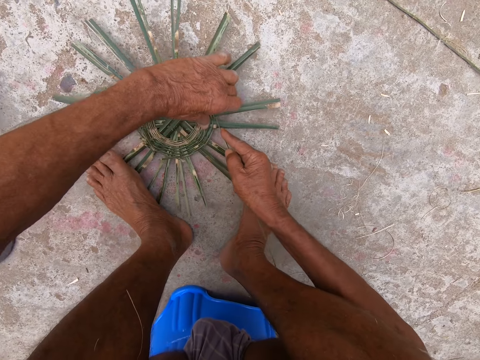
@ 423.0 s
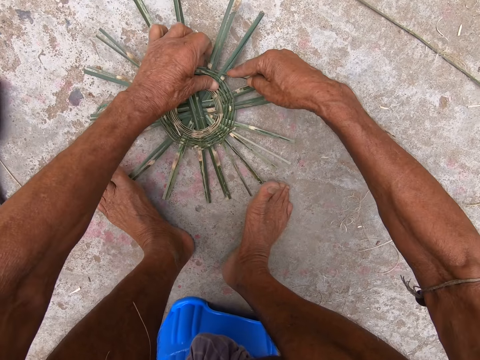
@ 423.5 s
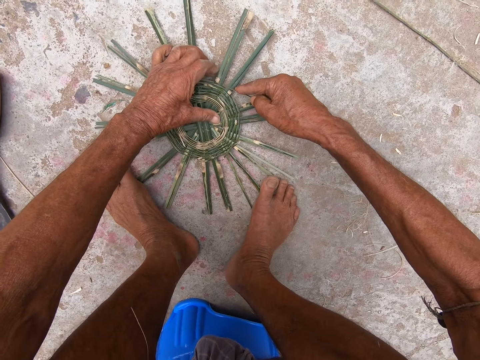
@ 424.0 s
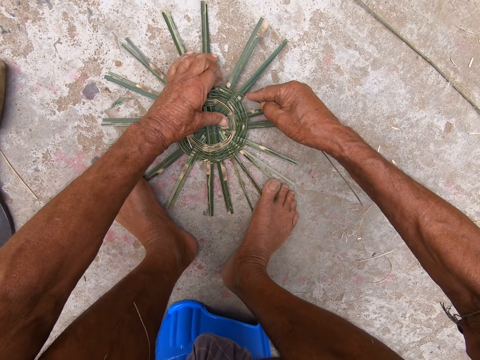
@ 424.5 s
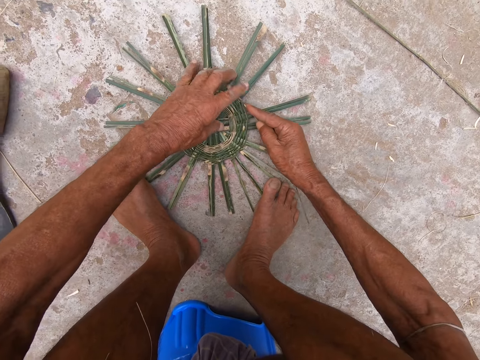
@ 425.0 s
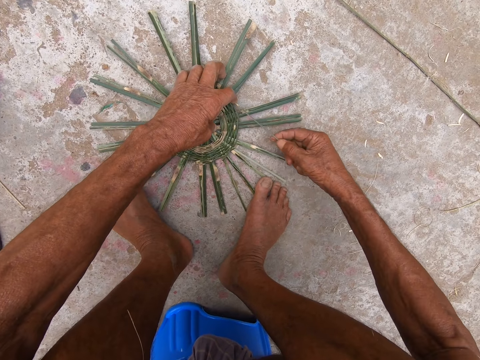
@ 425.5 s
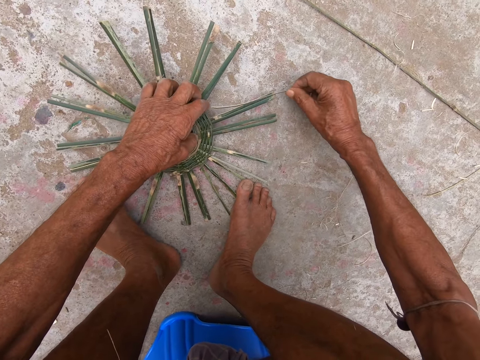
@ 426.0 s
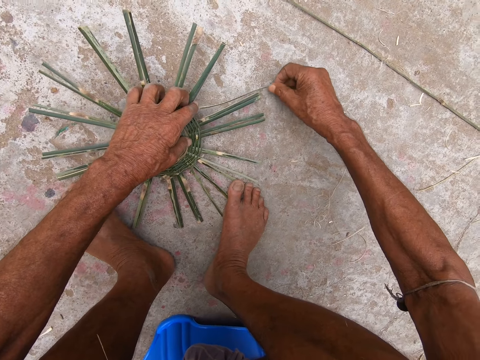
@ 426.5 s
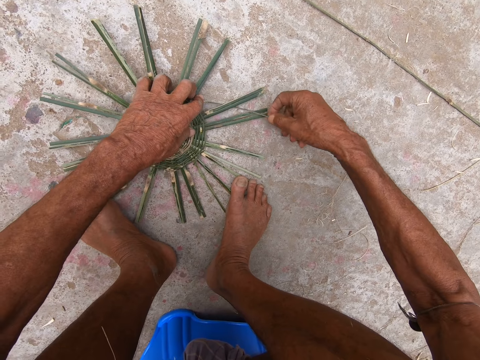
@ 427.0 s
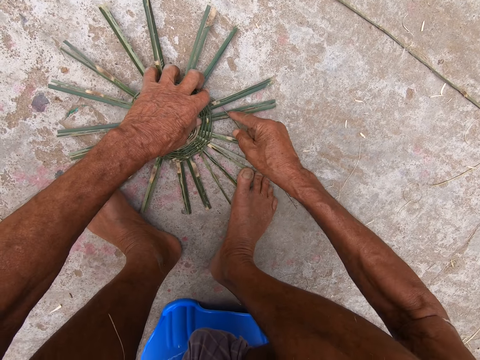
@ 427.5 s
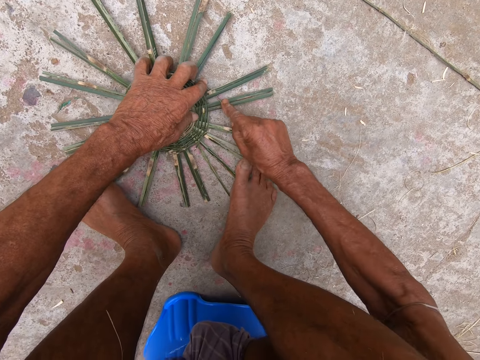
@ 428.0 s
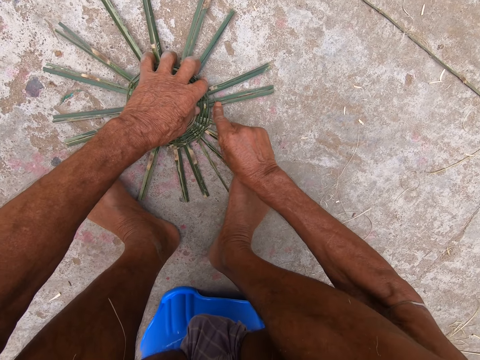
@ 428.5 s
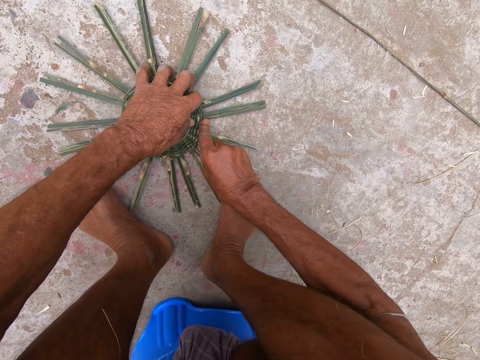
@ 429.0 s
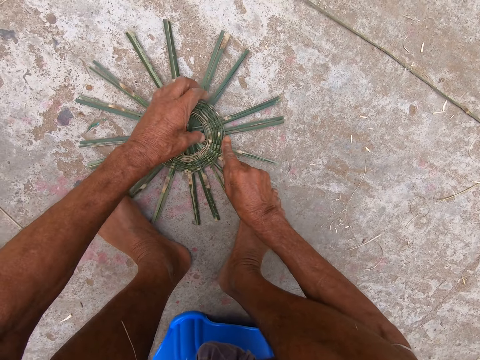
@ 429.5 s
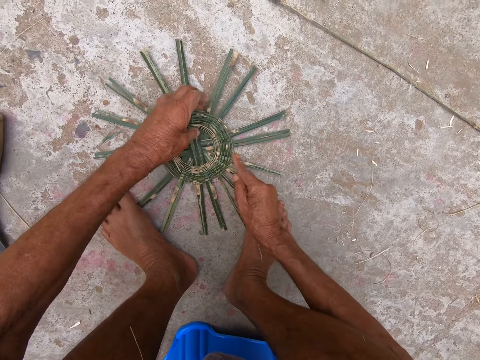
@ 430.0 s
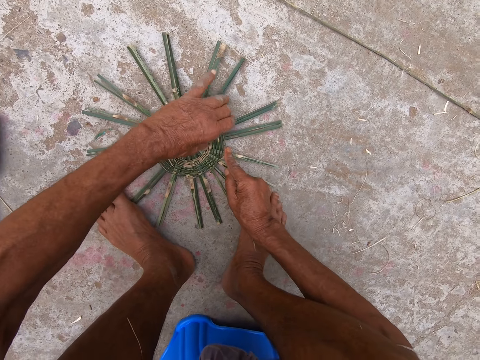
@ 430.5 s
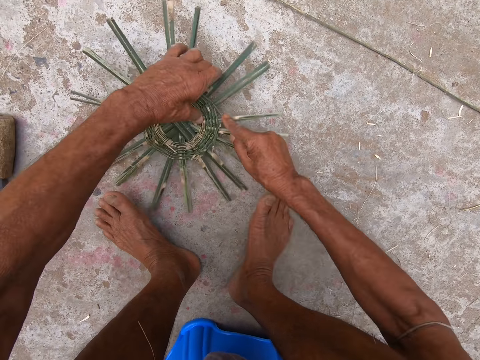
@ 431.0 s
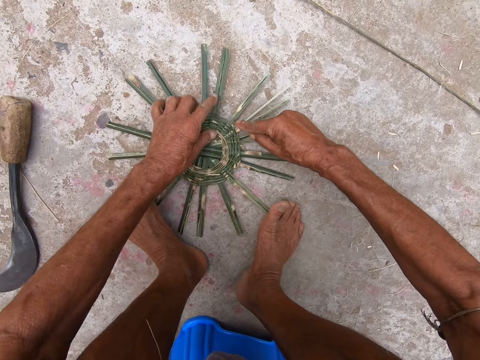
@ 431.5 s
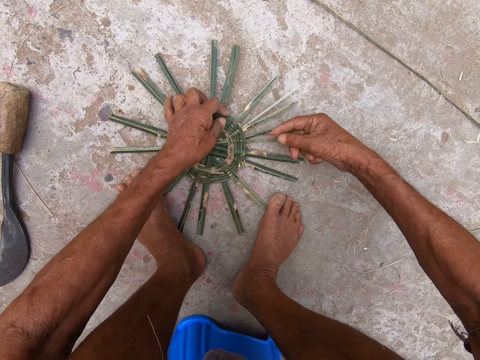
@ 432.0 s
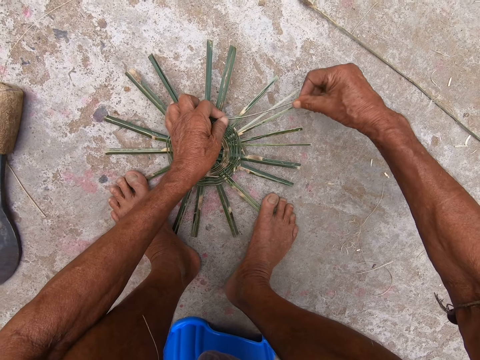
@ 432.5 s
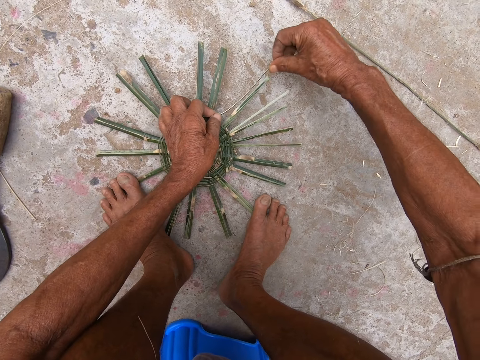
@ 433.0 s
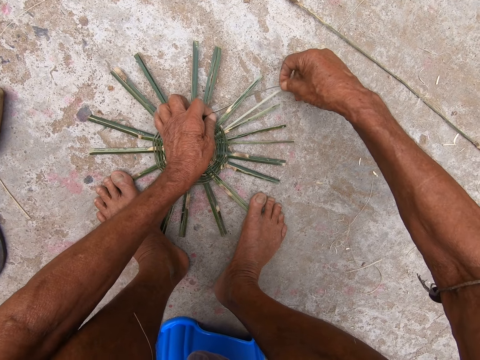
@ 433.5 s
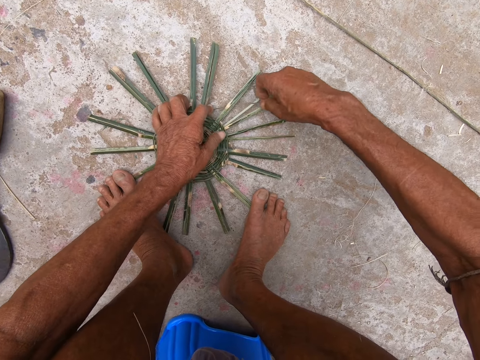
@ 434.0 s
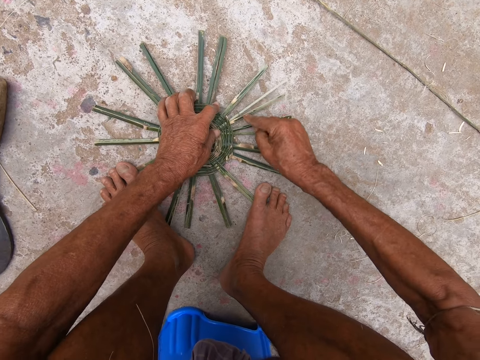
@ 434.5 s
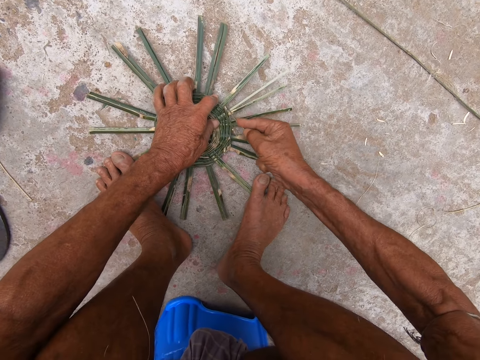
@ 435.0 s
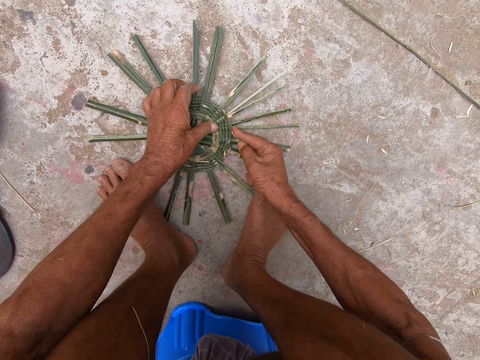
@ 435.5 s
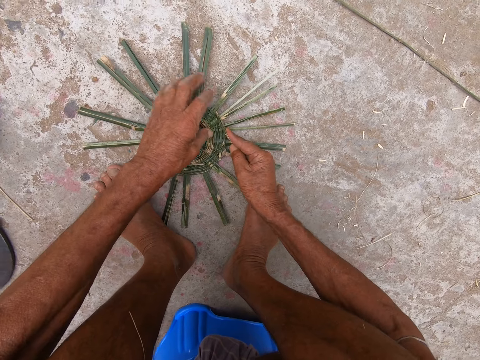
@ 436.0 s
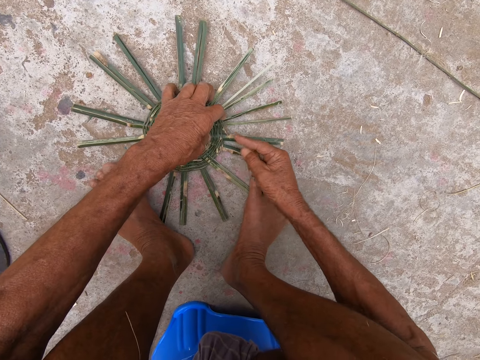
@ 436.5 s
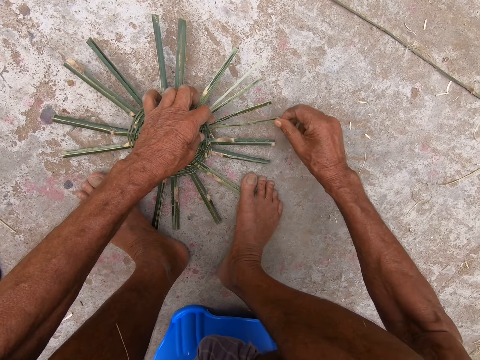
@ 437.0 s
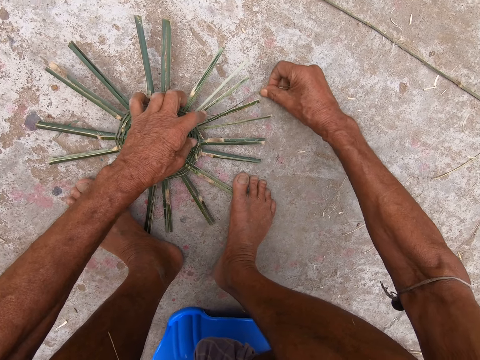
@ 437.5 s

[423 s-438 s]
The camera wearer lifts the basket base from the floor with his left hand. He places the basket base on the floor with both hands. He places his left leg on the basket base. He weaves the basket base on the floor with both hands. He lifts the basket base from the floor with both hands. He places the basket base on the floor with both hands. He places his left leg on the basket base. He weaves the basket base on the floor with both hands.

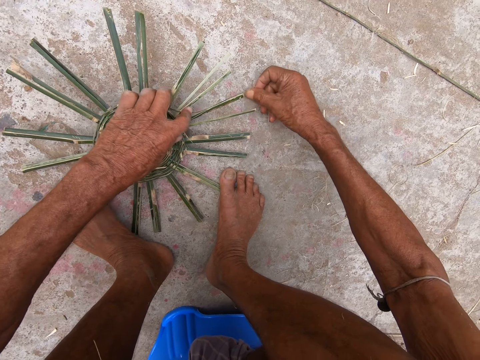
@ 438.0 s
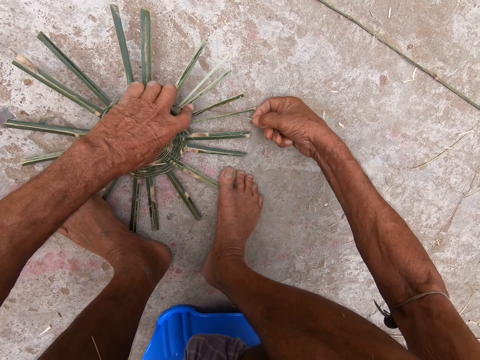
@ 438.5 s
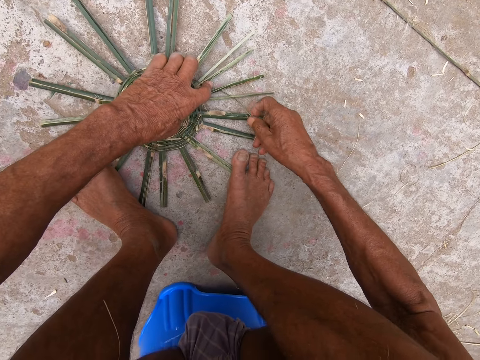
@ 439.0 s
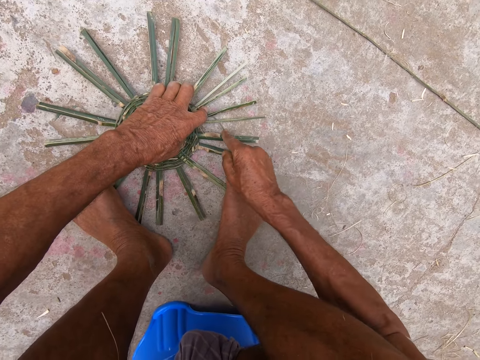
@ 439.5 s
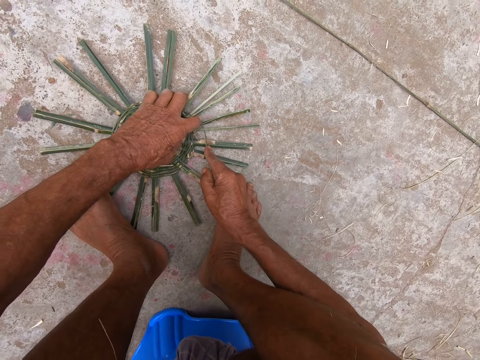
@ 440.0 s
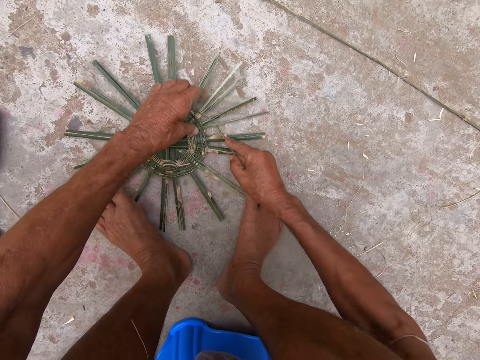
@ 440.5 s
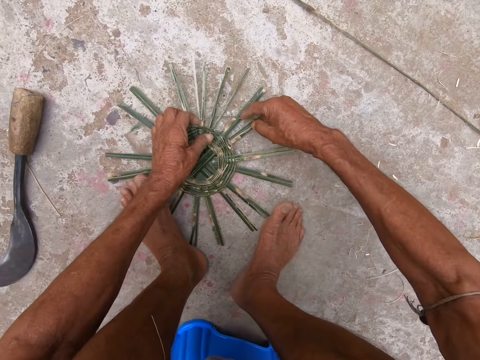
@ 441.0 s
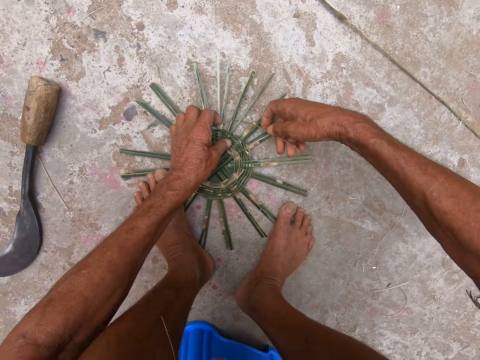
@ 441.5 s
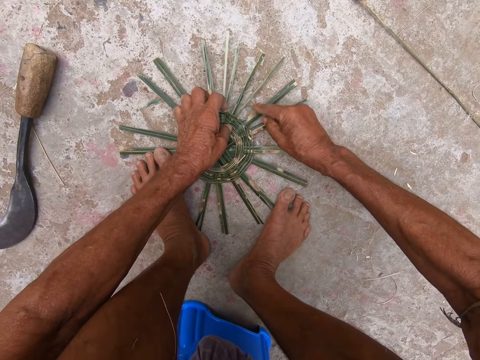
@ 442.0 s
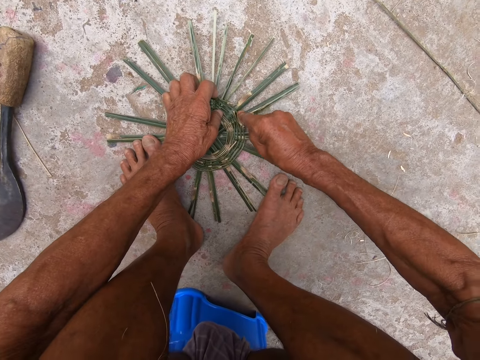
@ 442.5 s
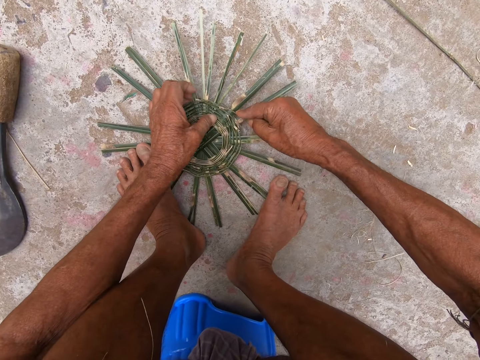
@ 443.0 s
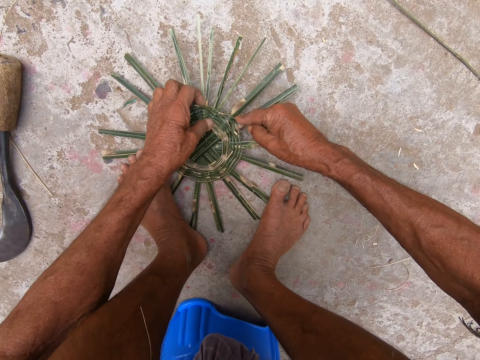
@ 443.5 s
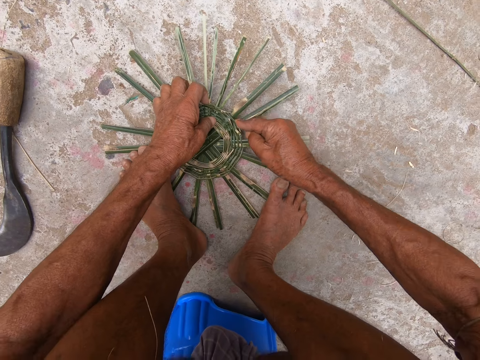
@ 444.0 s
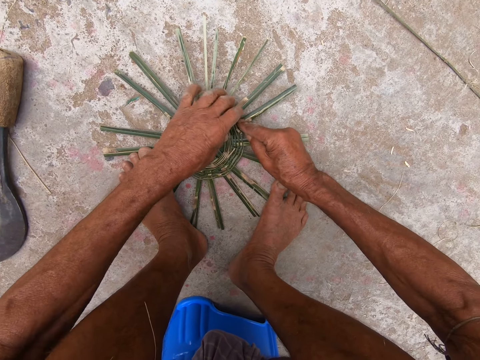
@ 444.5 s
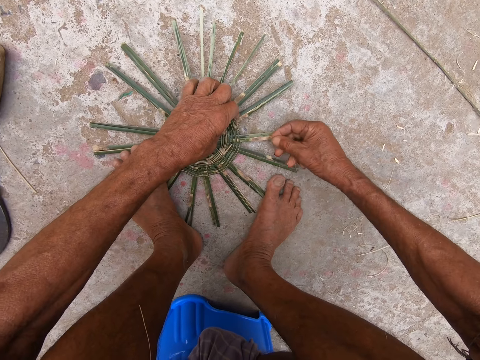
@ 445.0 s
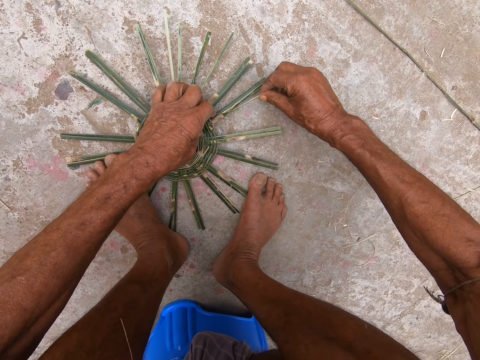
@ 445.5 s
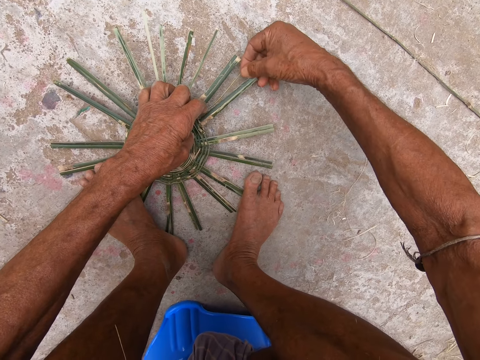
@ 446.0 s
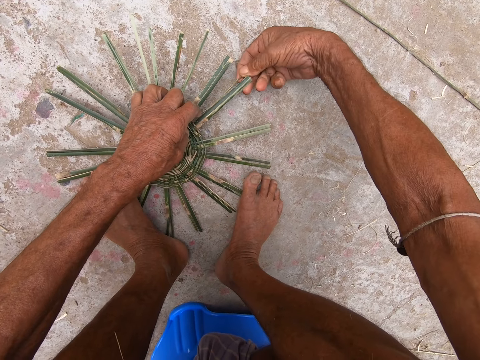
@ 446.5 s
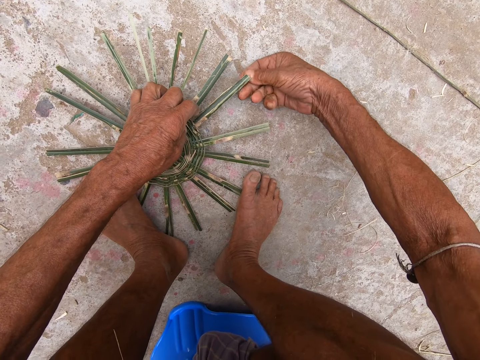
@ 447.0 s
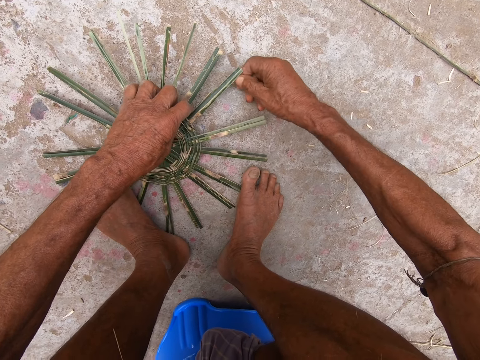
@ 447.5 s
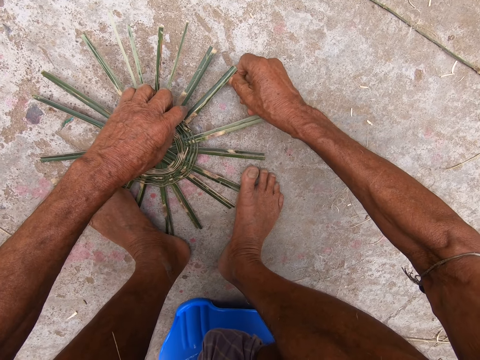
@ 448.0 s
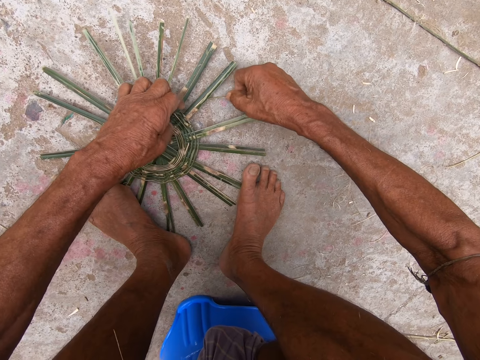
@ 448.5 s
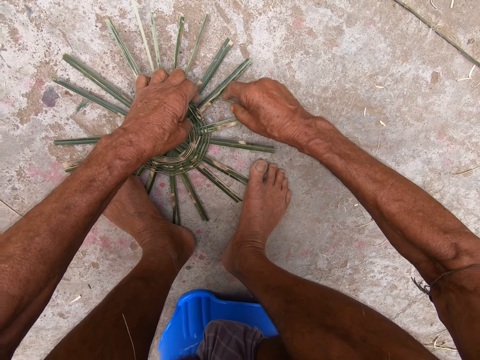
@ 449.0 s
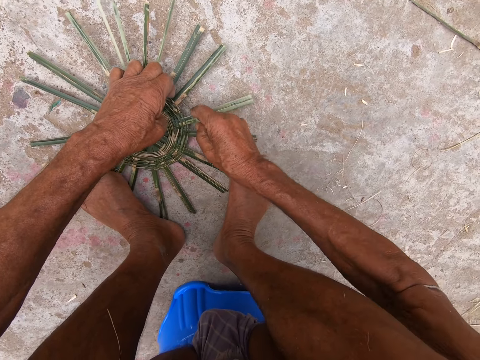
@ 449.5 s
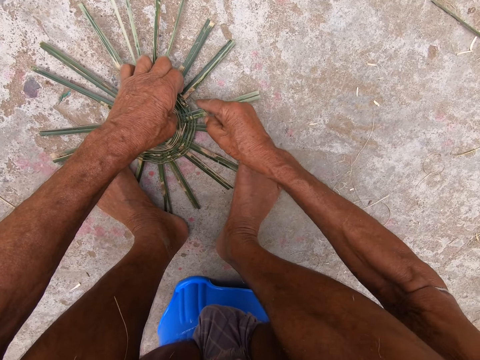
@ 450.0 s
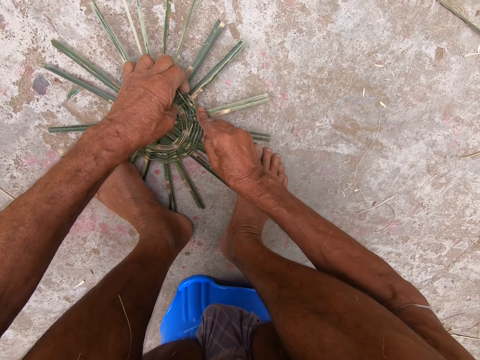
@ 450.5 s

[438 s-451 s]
The camera wearer lifts the basket base from the floor with both hands. He places the basket base on the floor with both hands. He places his left leg on the basket base. He weaves the basket base on the floor with both hands.
